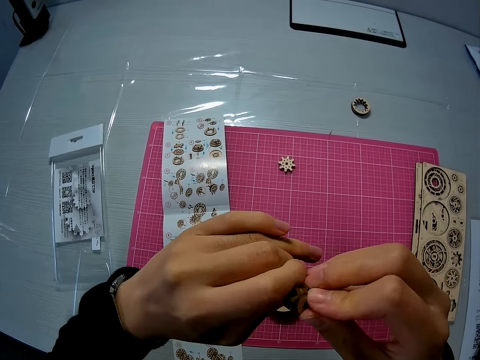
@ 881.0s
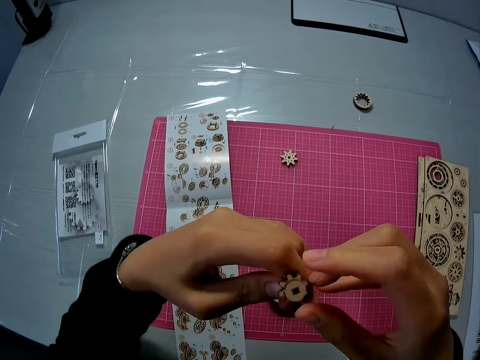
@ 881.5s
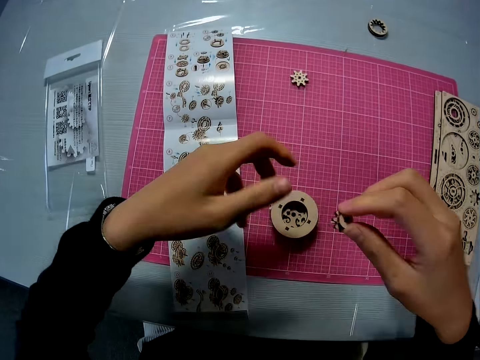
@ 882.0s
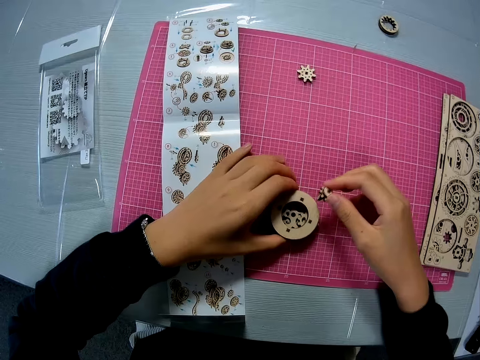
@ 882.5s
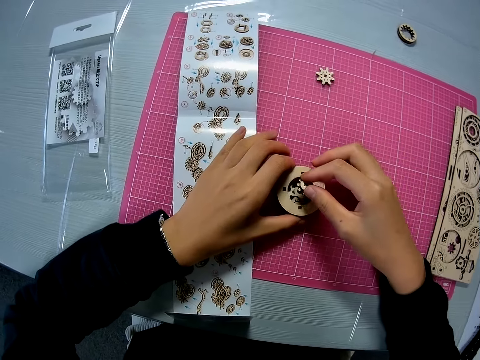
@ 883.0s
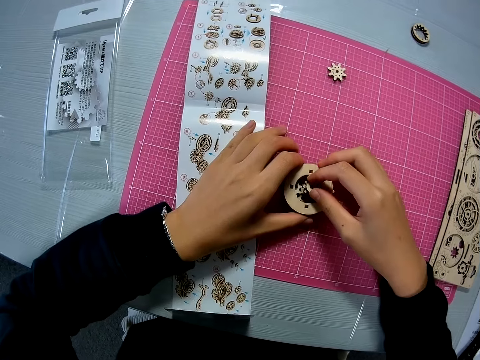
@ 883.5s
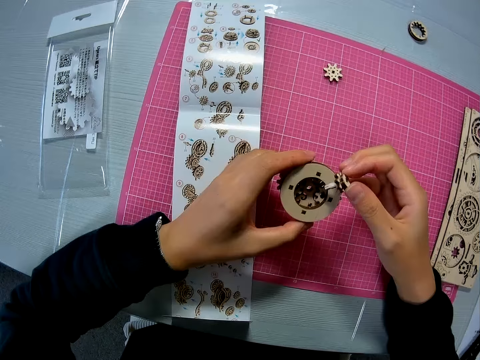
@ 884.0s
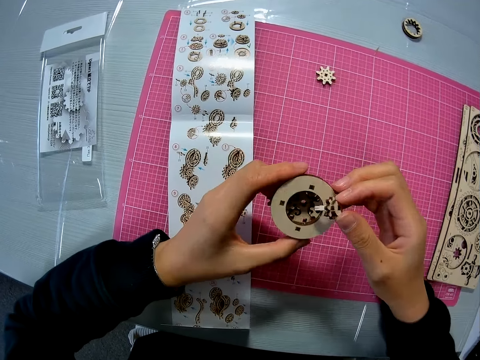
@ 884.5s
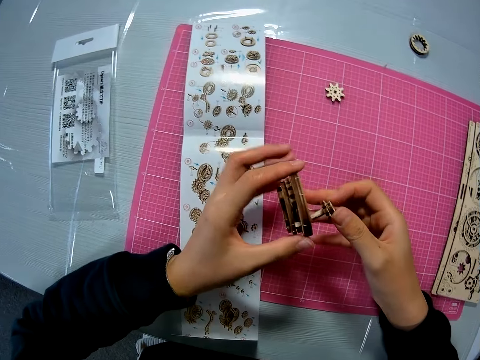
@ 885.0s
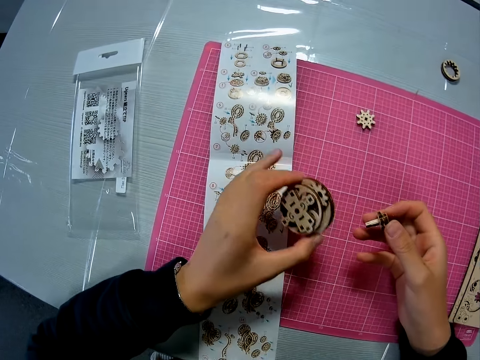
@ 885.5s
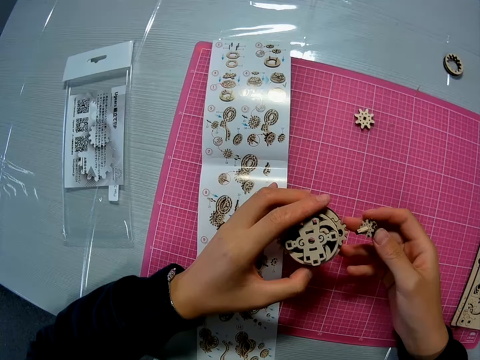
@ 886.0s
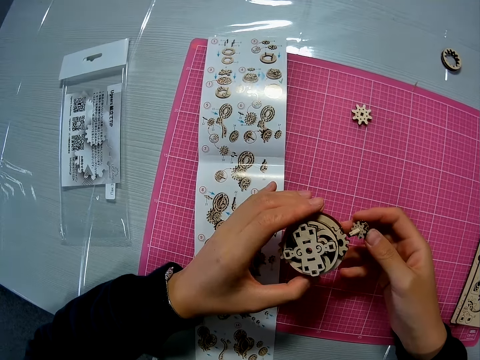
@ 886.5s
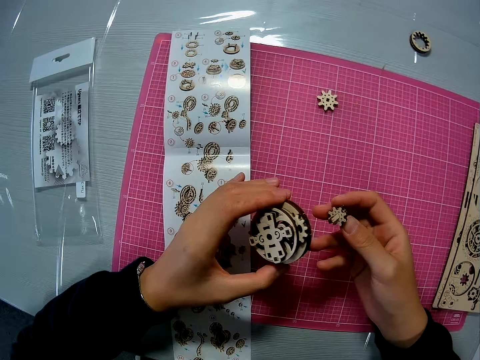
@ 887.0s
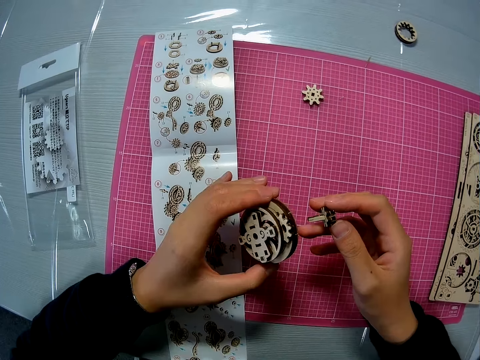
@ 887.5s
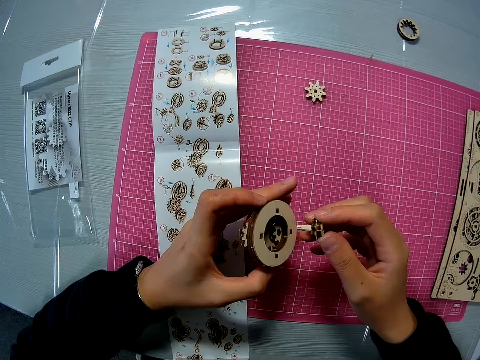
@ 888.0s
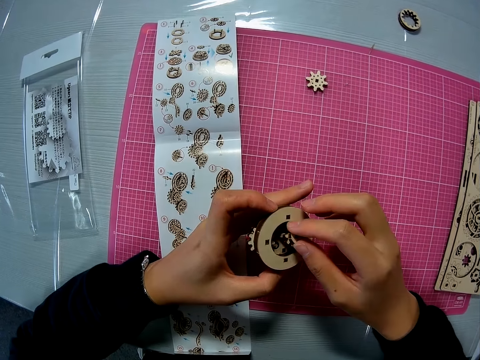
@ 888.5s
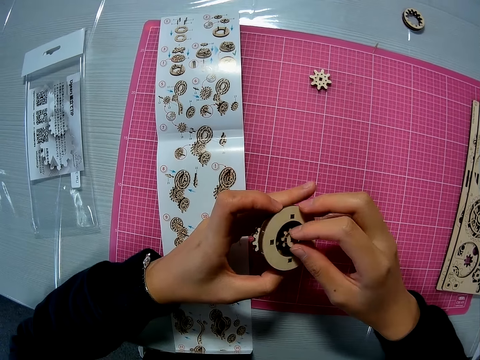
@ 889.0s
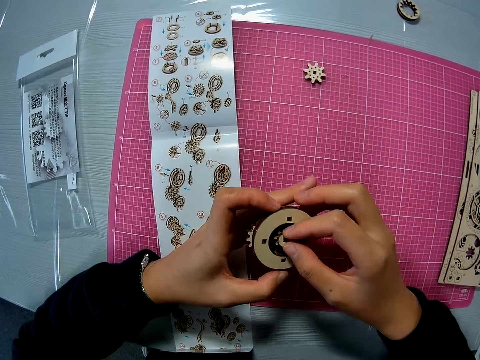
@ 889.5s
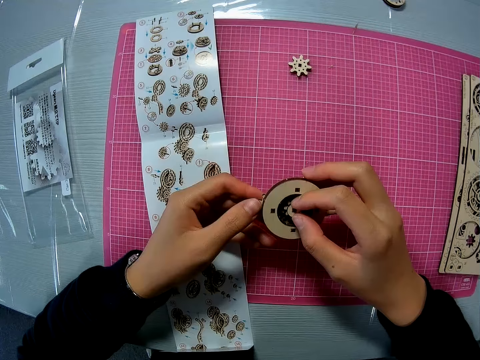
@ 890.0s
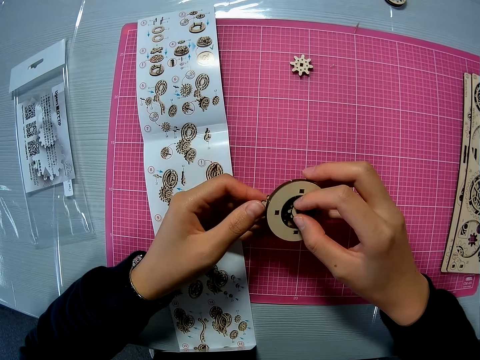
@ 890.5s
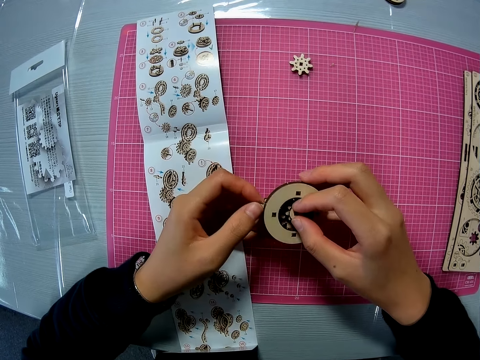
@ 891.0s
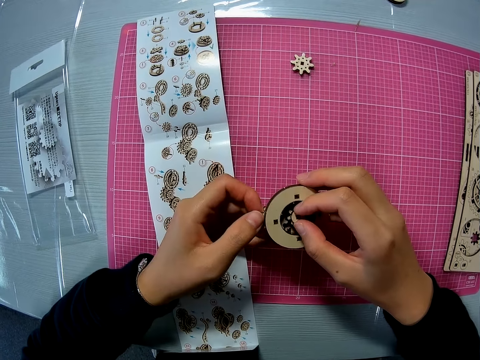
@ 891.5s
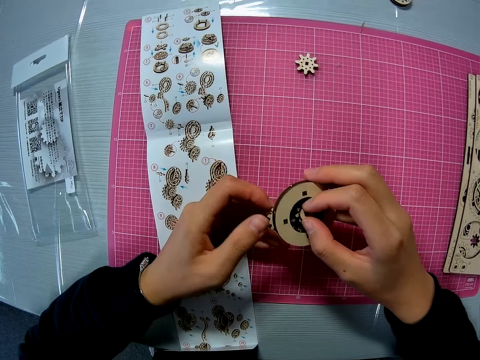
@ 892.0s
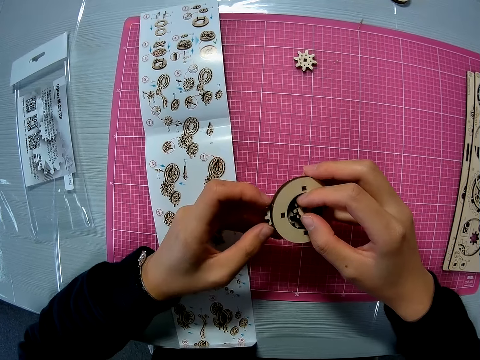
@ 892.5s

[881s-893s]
The camera wearer moves a mechanical model on the pink sheet on the table. She holds the wooden gear steel. She fits the wooden gear piece in the wooden gear steel. She moves the joined puzzle pieces close to the mechanical model and raises the mechanical model with her left hand. She turns the mechanical model. She stares at the wooden gear steel. She turns the wooden gear steel. She attaches the joined puzzle pieces to the mechanical model with both hands. She rotates the wooden gear steel.

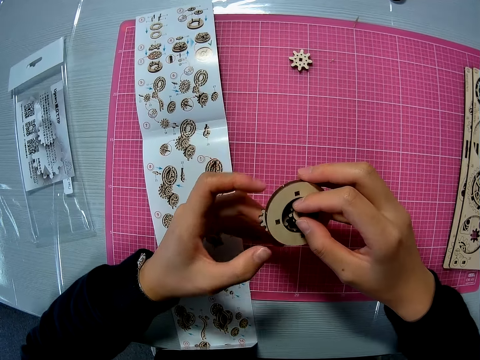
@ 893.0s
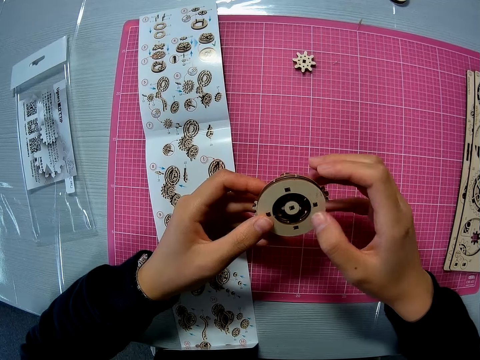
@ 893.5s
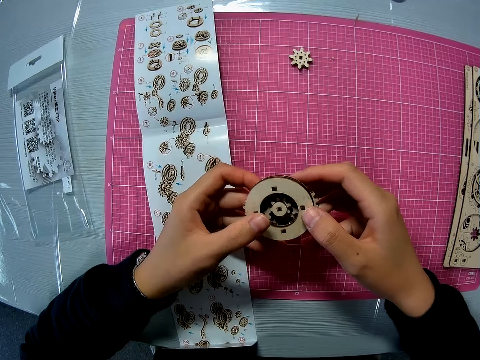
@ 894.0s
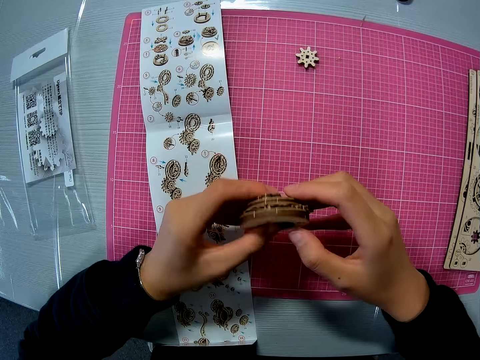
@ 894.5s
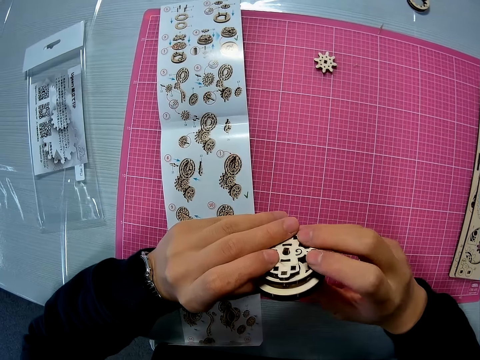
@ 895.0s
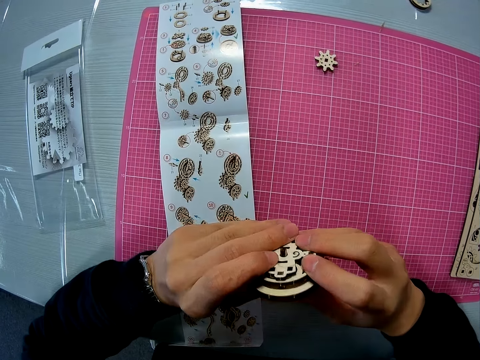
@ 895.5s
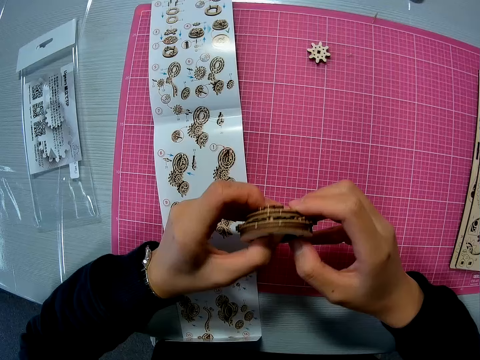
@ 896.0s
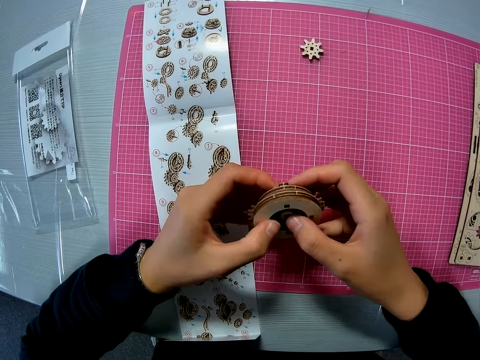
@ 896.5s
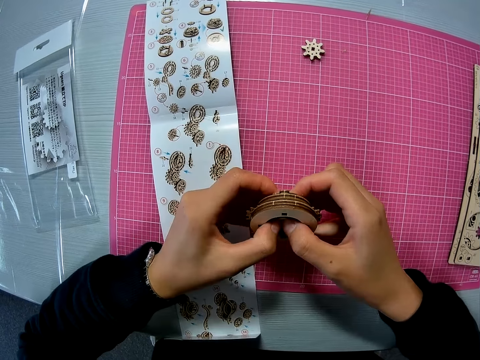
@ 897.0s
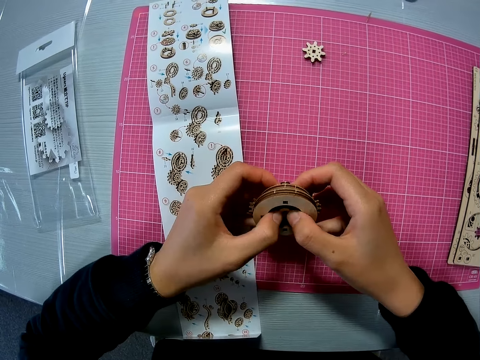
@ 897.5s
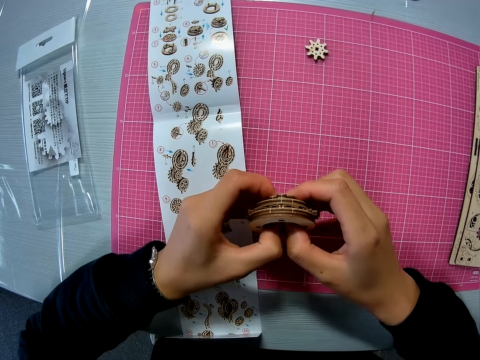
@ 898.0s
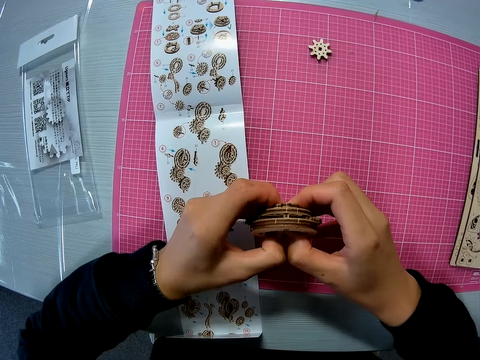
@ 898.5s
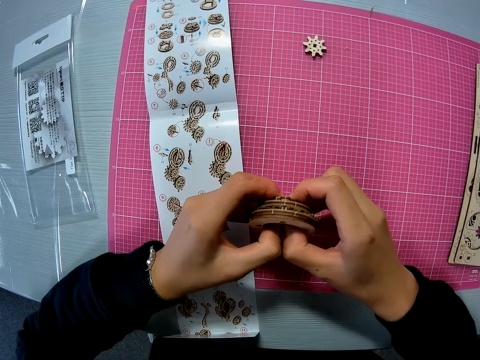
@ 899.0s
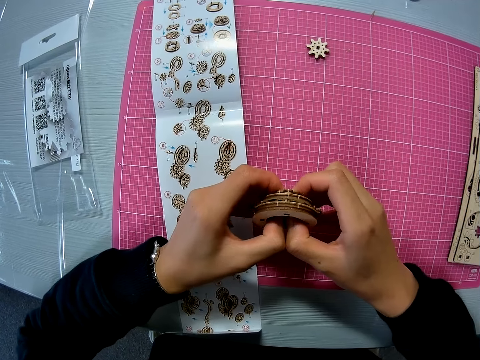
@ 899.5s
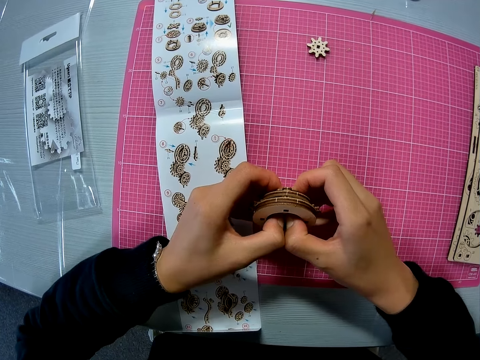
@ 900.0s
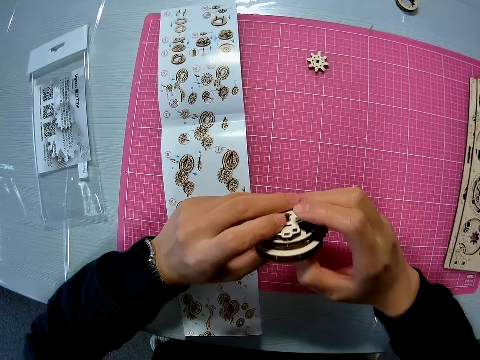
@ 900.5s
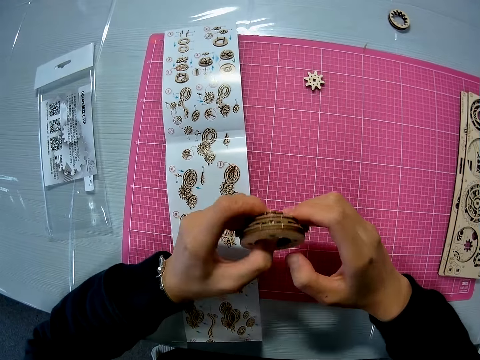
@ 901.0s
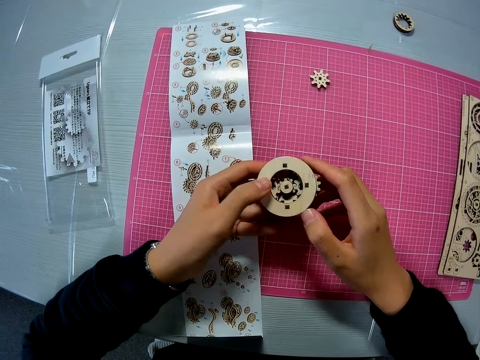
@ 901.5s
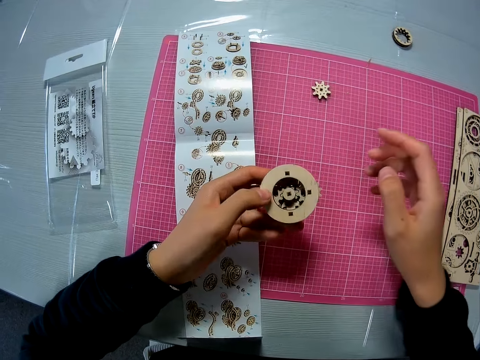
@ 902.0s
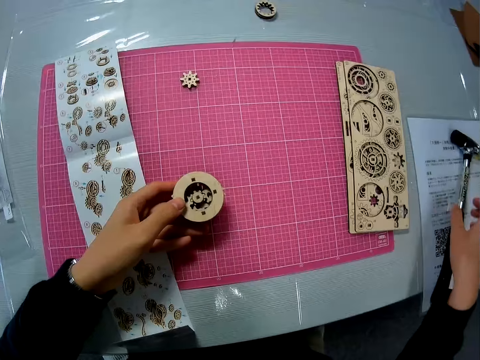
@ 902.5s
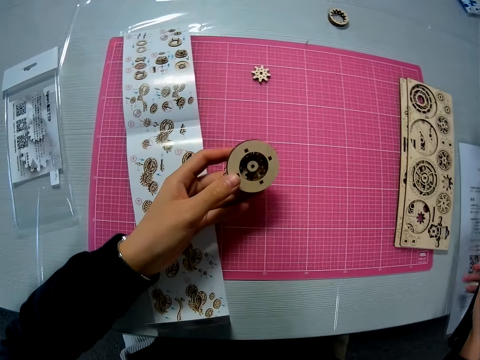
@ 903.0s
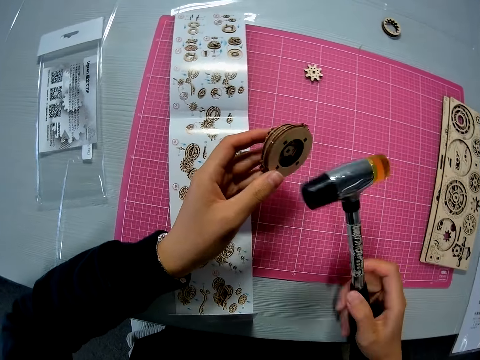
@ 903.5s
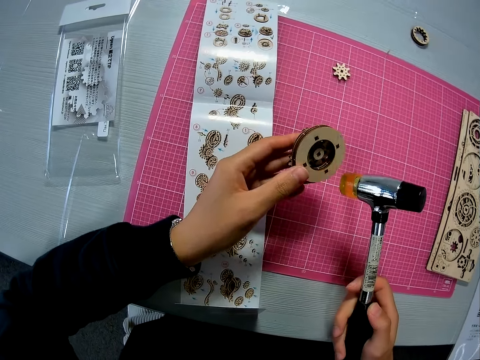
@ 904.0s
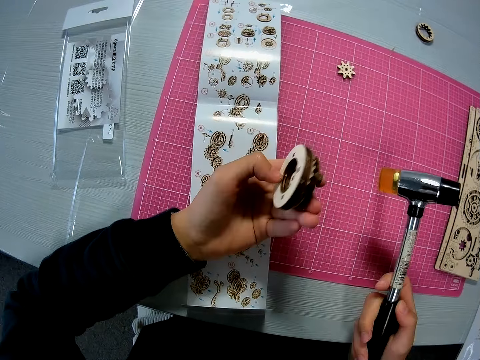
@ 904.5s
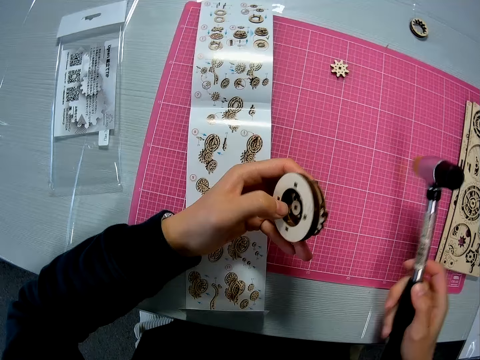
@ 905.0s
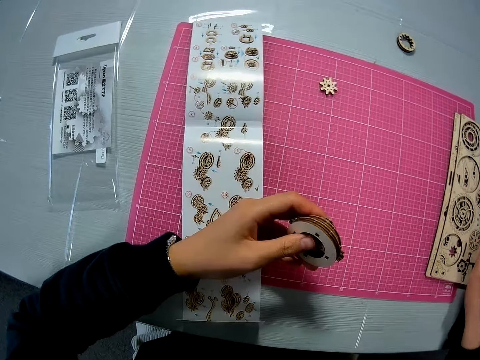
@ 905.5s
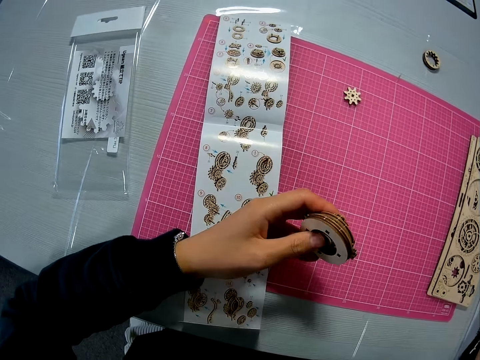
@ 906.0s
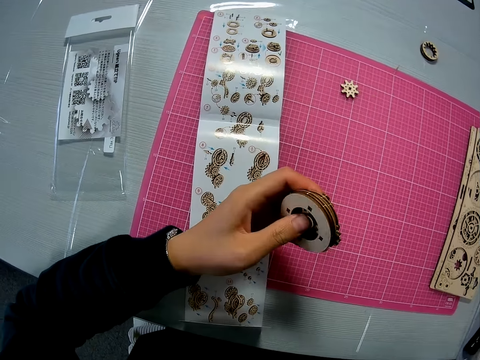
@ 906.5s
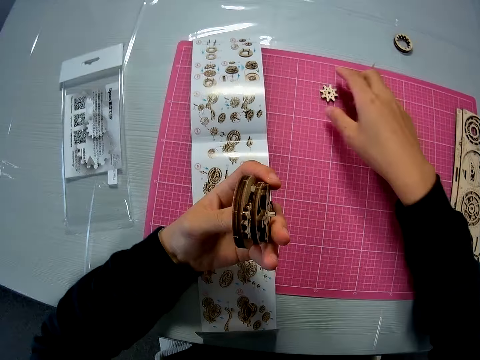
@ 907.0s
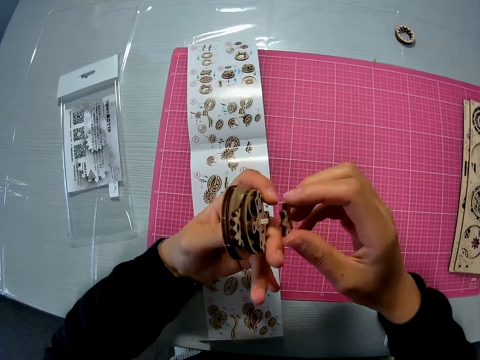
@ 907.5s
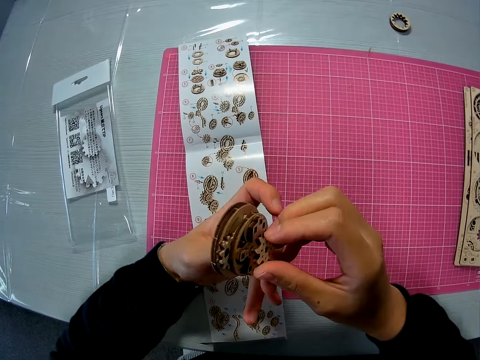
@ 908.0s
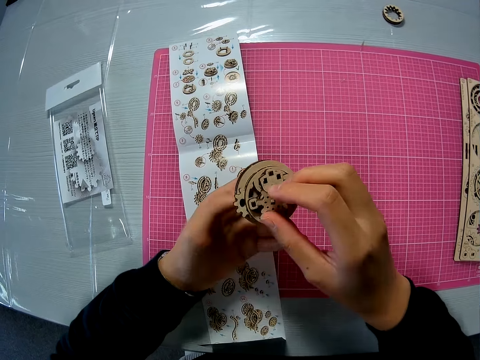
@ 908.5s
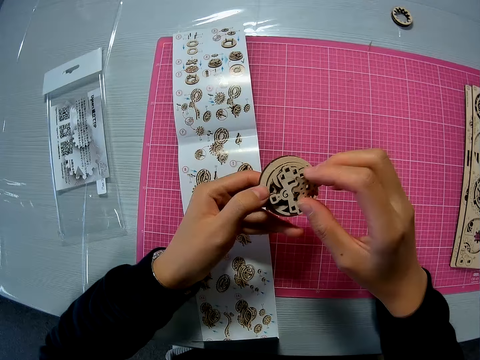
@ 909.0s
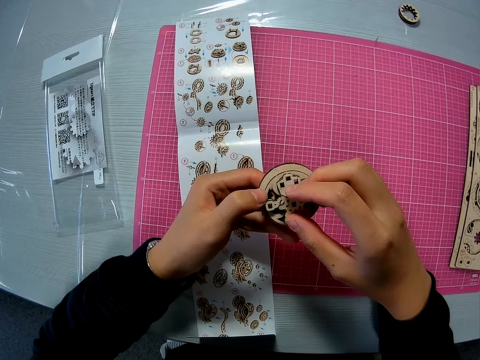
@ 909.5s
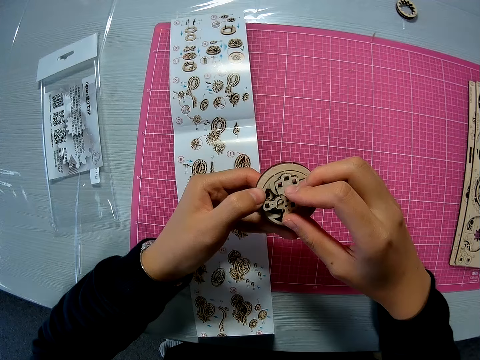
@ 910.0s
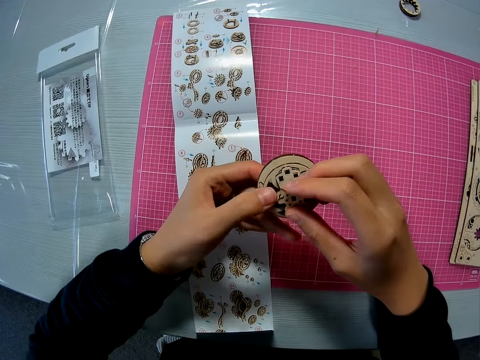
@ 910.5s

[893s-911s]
The camera wearer turns the wooden gear steel. She fits the wooden gear pieces. She holds the wooden gear steel. She picks up a soft head hammer from a paper on the table. She holds the soft head hammer. She examines the mechanical model with her left hand. She drops the hammer on the paper on the table. She picks up another puzzle piece from the pink sheet. She attaches the puzzle piece to the mechanical model with both hands.
